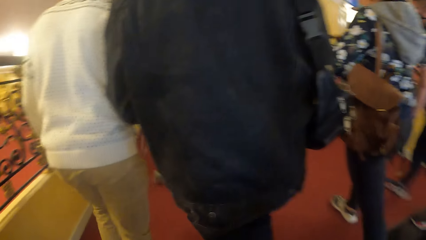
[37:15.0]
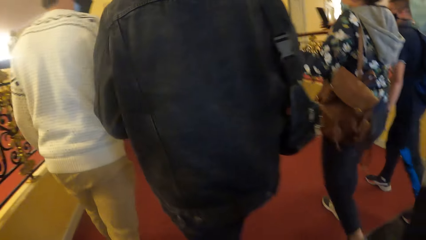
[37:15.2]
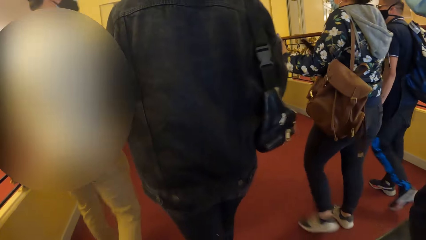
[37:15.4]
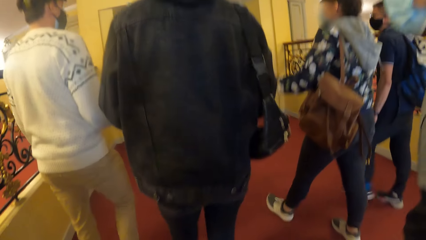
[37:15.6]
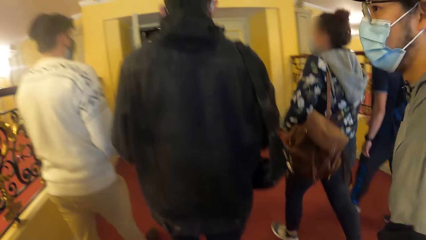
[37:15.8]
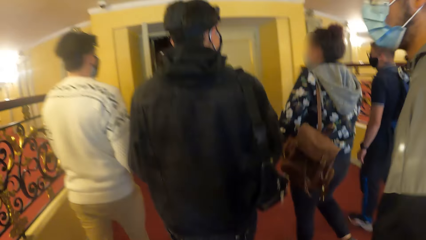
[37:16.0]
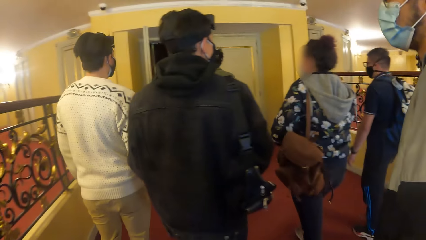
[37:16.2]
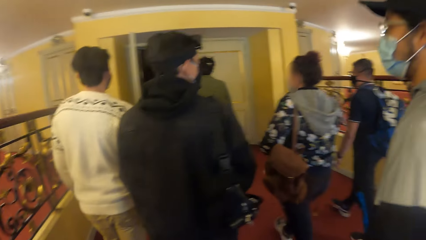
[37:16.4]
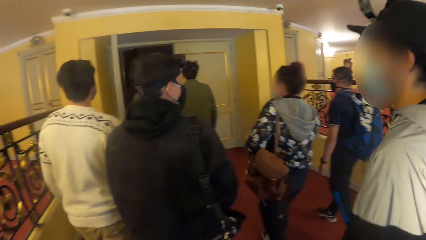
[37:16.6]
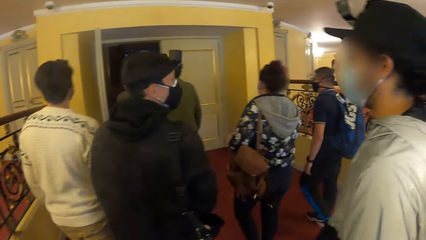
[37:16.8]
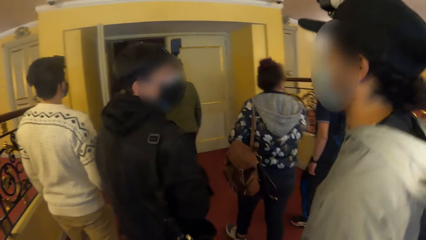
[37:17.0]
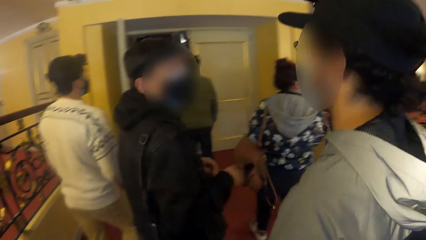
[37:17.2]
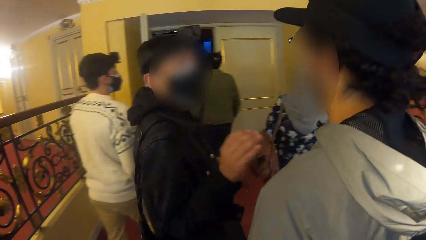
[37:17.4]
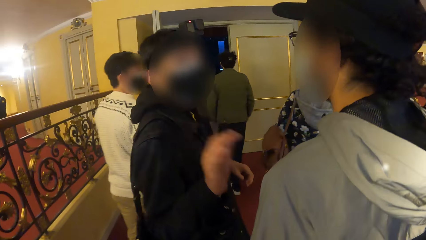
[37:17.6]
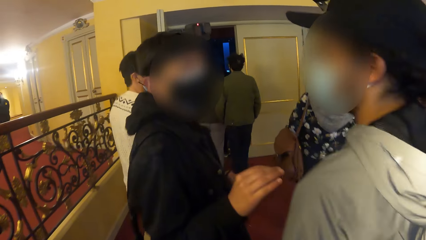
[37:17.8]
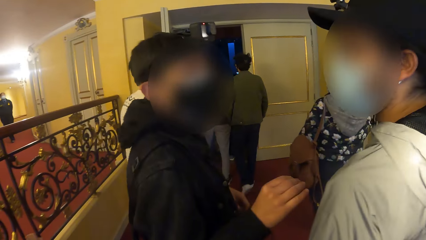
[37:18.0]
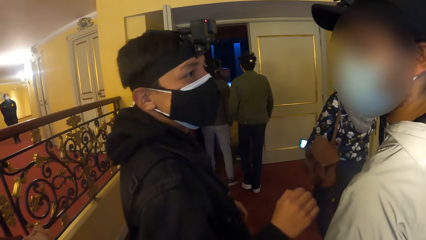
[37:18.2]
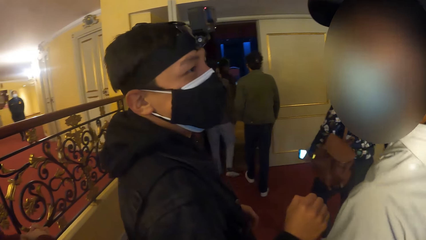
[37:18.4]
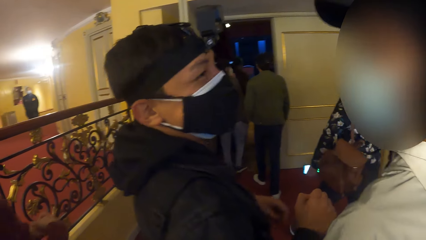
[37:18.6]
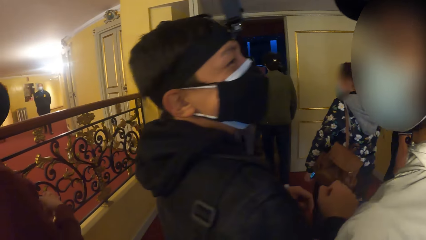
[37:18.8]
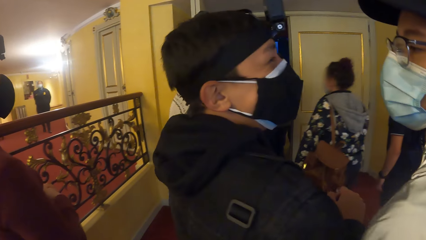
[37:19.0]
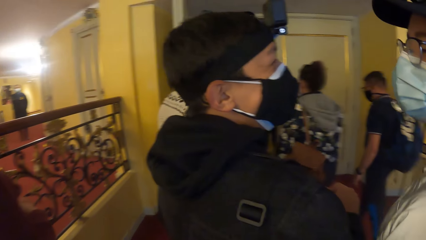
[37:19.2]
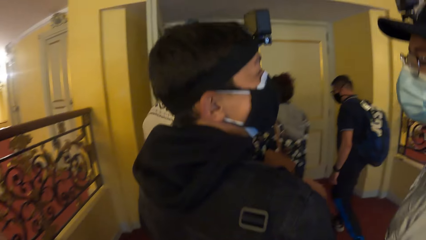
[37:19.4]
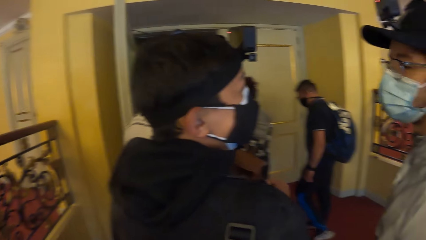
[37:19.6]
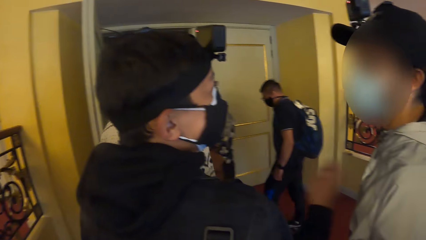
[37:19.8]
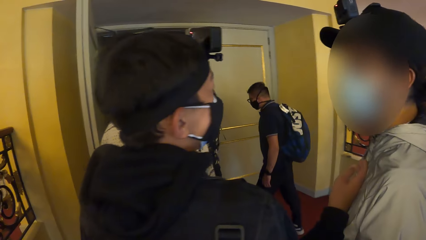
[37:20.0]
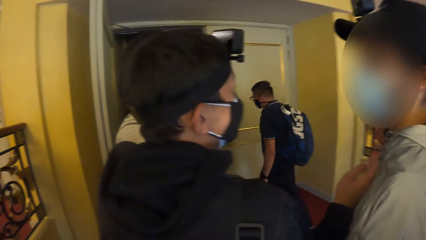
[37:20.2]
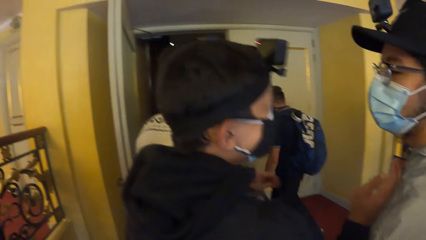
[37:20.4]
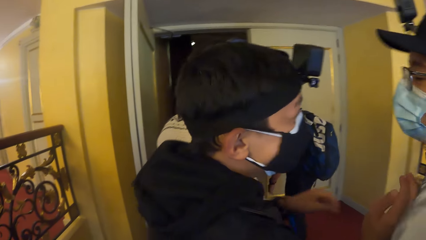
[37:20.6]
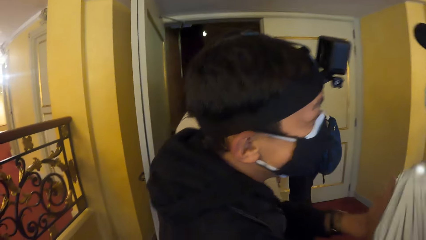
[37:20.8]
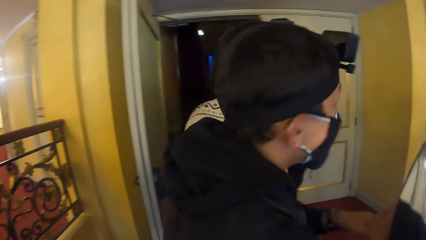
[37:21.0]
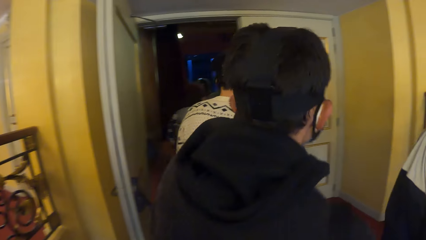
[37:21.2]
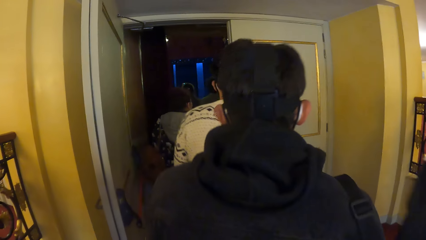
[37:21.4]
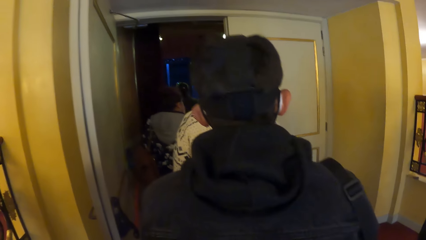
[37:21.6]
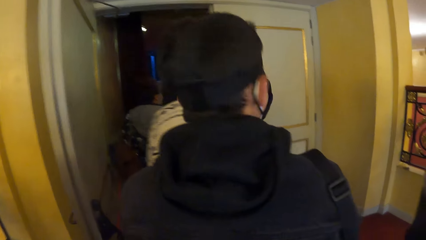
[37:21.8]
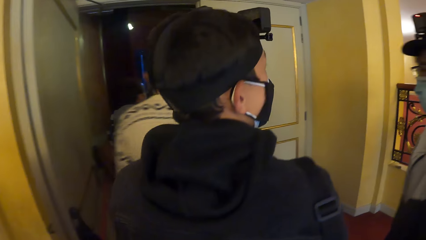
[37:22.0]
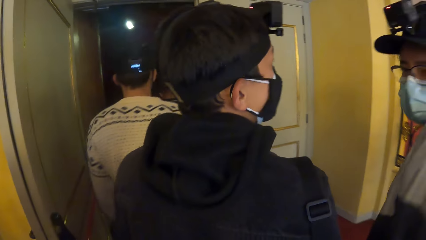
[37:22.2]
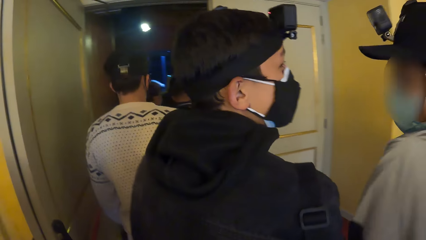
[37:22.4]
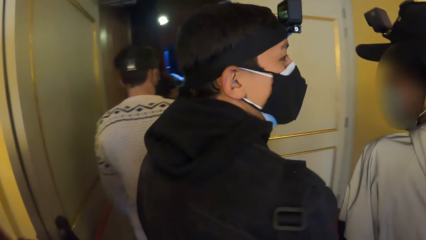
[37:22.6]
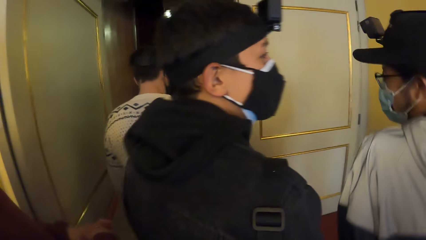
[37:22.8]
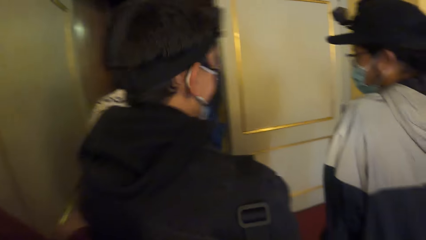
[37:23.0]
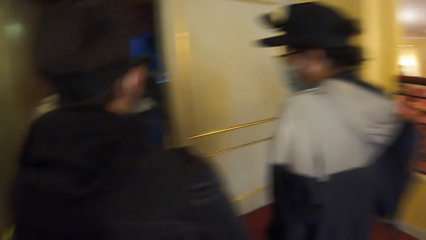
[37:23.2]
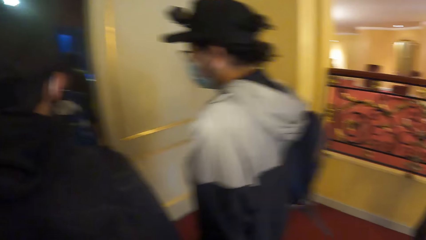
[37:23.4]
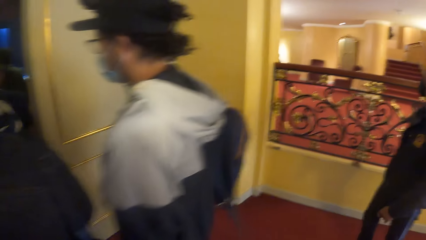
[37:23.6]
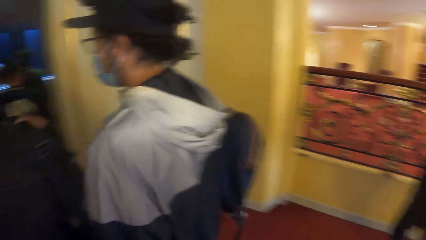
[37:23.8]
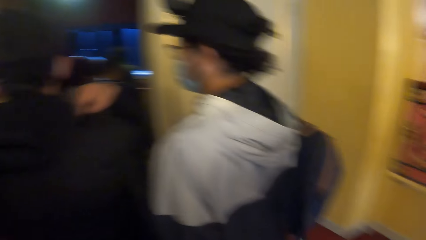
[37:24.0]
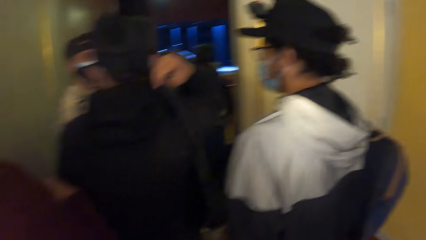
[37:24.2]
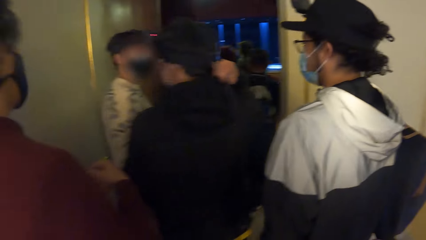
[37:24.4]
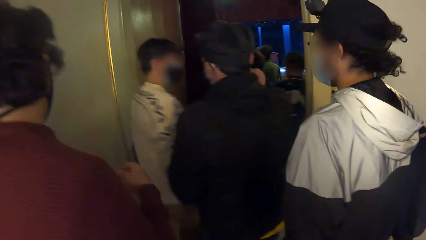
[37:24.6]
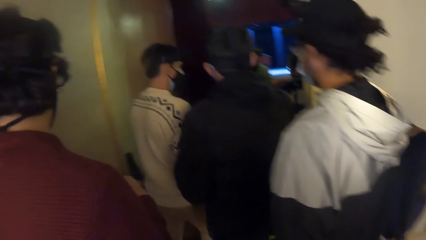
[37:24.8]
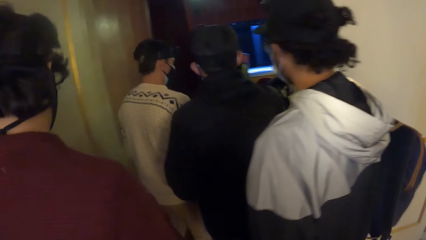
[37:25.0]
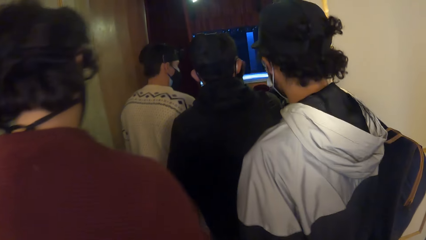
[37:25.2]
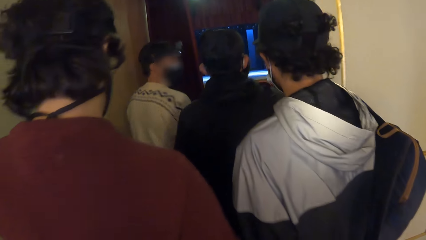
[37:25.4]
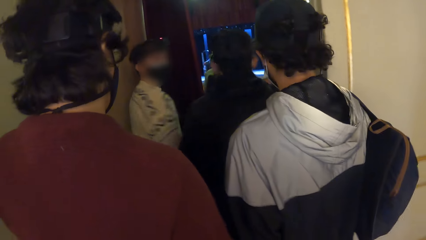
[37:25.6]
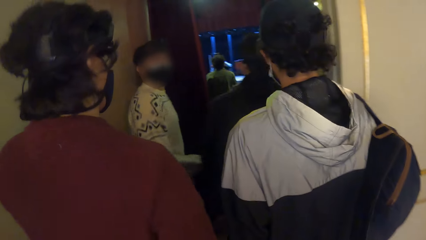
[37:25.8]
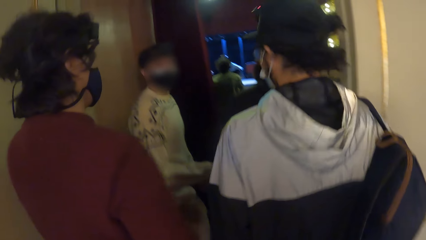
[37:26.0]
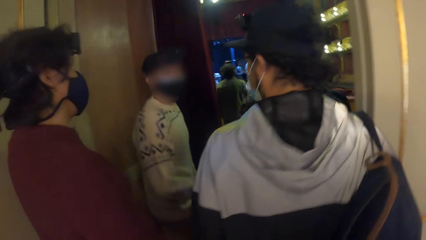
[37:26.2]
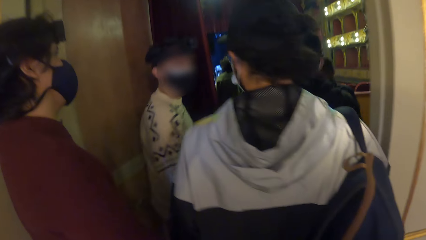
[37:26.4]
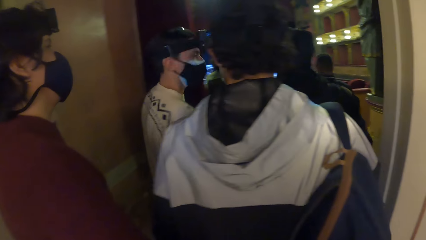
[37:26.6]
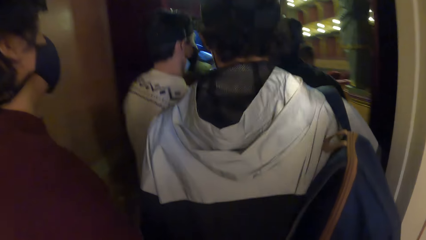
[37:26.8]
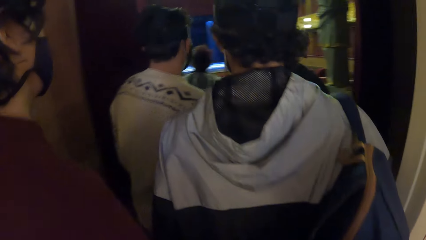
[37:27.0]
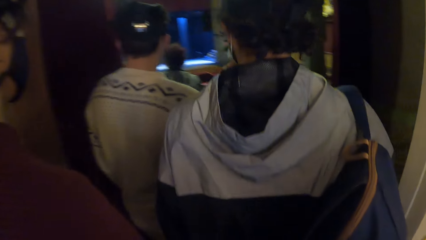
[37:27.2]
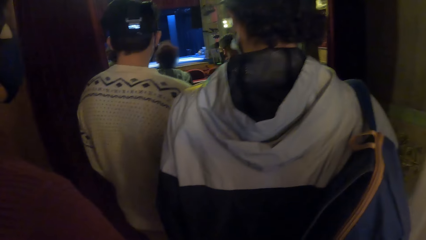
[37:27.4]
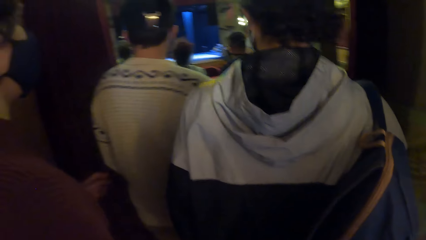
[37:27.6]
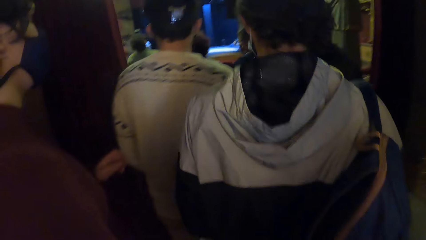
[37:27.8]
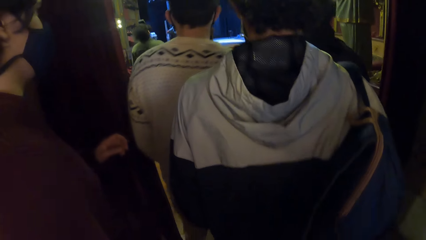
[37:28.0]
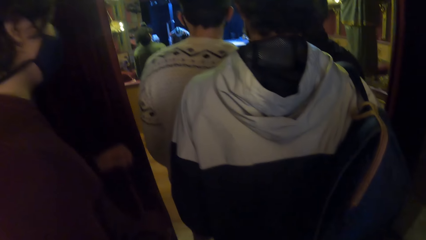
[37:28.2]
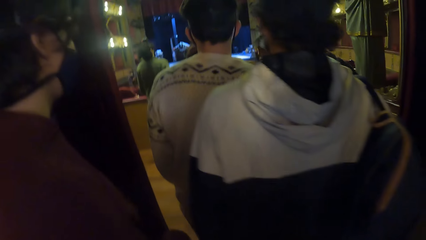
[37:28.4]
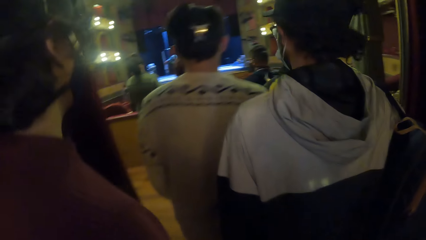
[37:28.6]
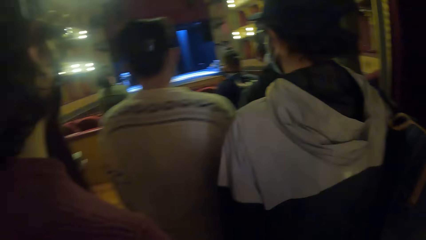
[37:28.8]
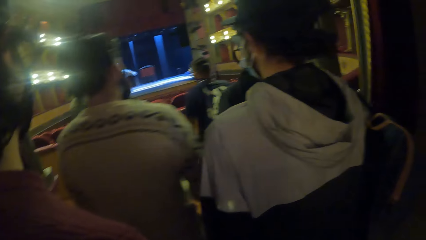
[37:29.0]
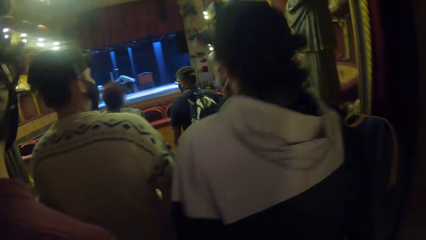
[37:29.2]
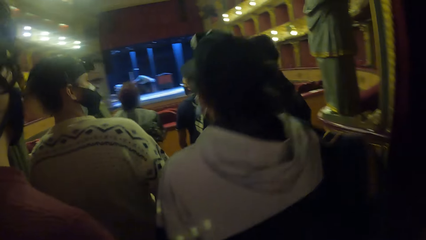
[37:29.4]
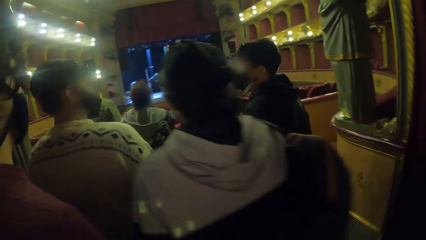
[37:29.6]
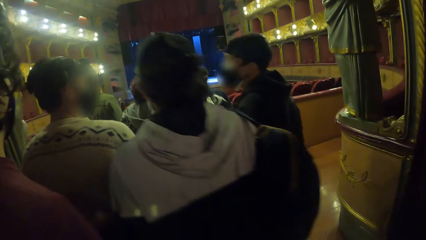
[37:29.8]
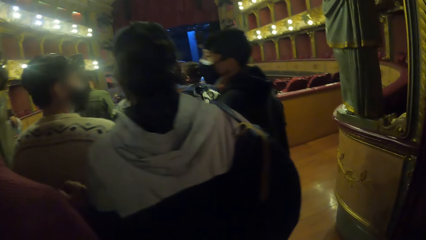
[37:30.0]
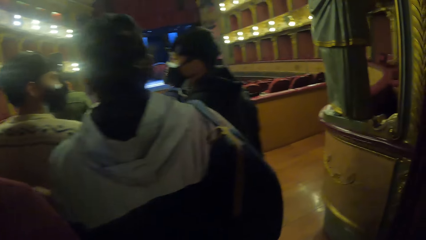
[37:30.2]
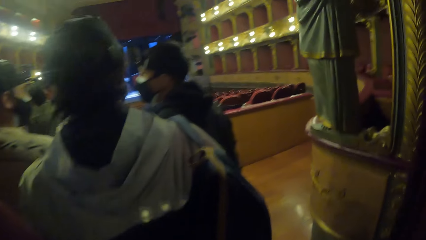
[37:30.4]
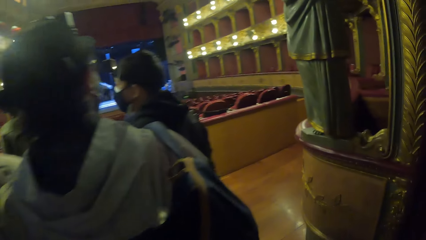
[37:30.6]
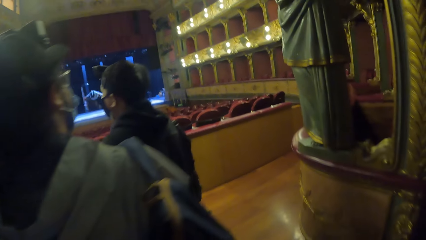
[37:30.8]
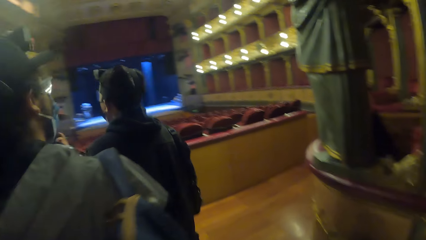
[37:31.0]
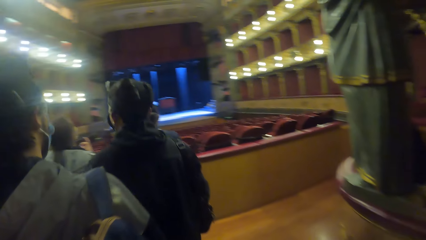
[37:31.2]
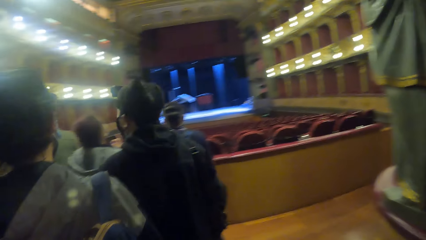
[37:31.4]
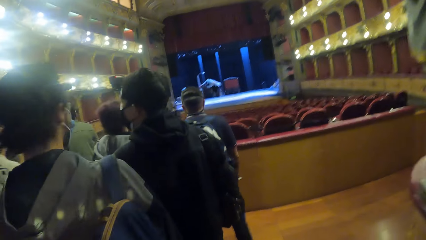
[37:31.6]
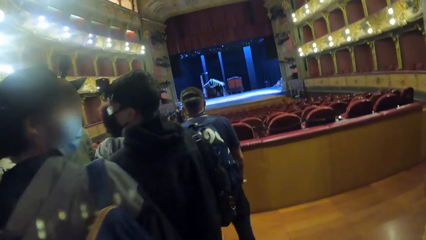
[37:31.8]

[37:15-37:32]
A man interacts with another man. The camera wearer looks around. They walk in to an auditorium.
